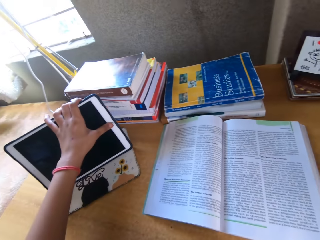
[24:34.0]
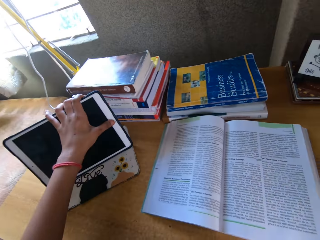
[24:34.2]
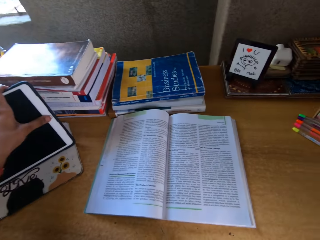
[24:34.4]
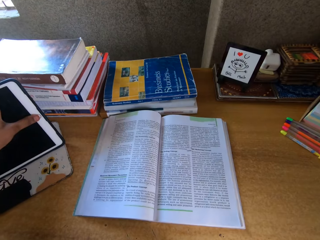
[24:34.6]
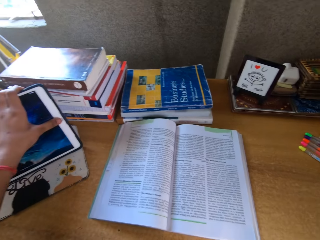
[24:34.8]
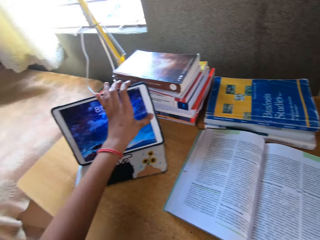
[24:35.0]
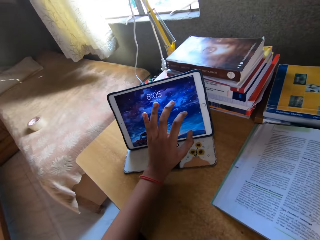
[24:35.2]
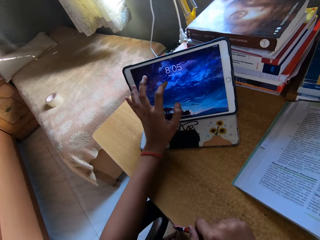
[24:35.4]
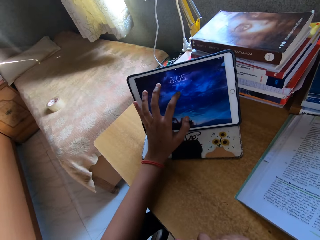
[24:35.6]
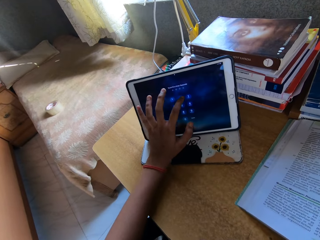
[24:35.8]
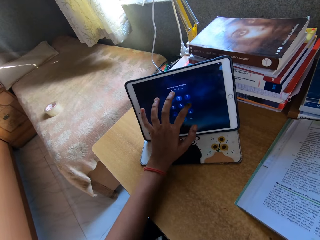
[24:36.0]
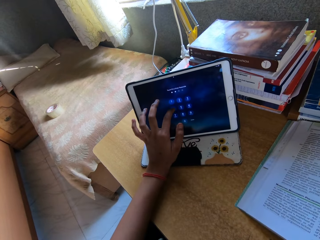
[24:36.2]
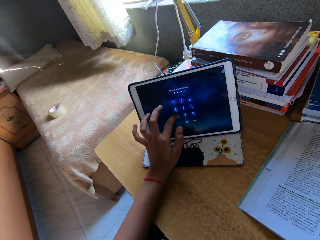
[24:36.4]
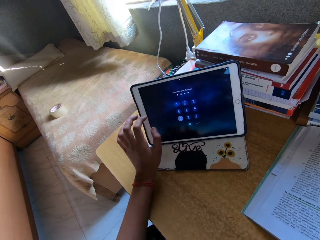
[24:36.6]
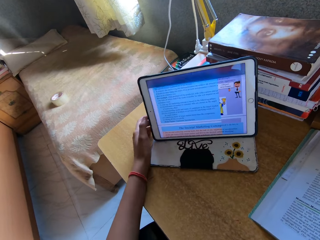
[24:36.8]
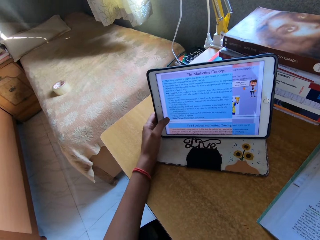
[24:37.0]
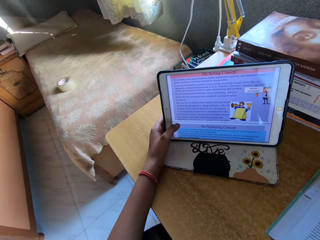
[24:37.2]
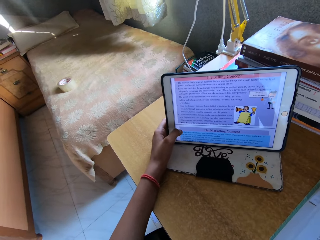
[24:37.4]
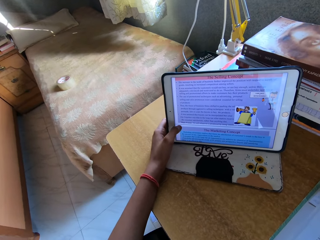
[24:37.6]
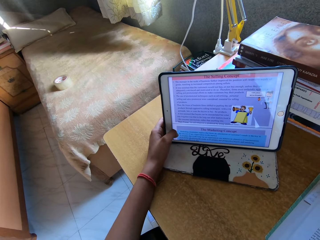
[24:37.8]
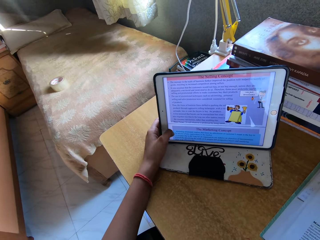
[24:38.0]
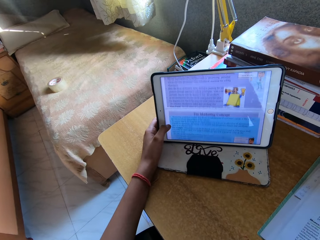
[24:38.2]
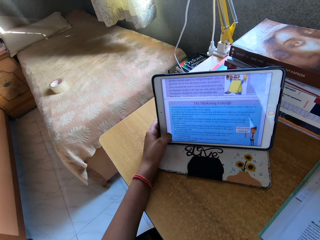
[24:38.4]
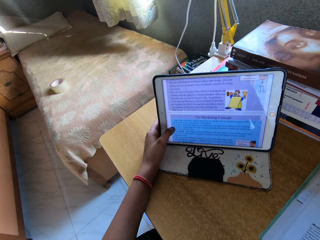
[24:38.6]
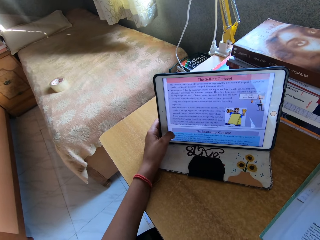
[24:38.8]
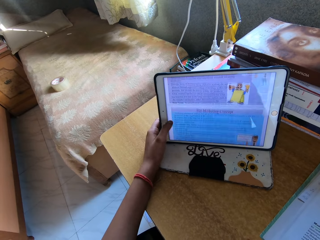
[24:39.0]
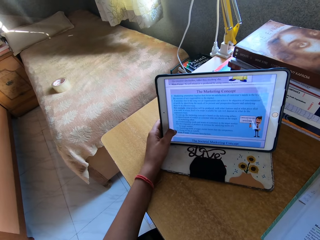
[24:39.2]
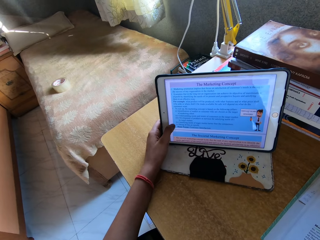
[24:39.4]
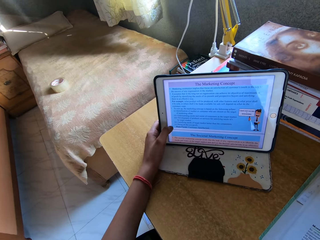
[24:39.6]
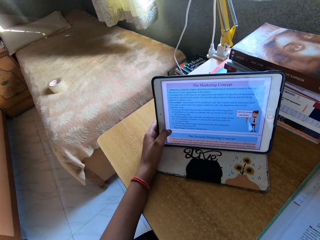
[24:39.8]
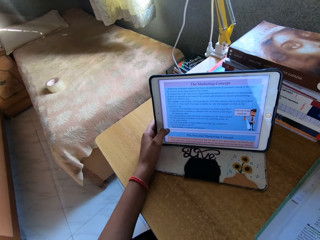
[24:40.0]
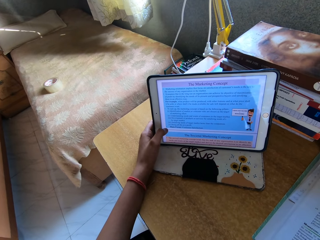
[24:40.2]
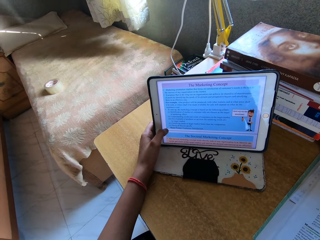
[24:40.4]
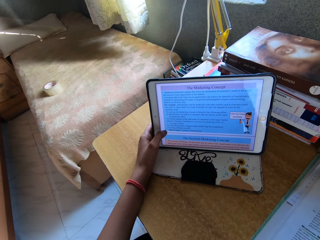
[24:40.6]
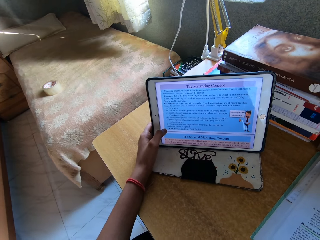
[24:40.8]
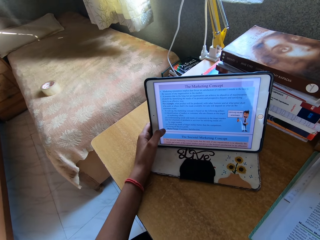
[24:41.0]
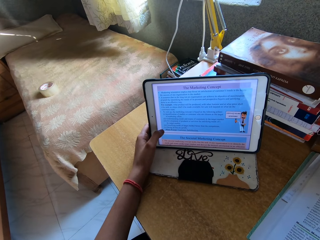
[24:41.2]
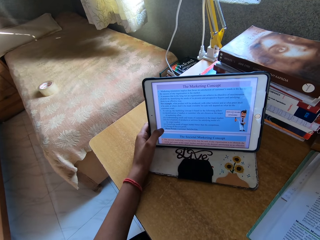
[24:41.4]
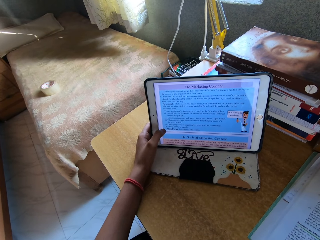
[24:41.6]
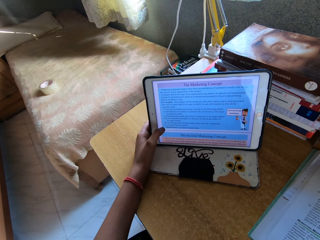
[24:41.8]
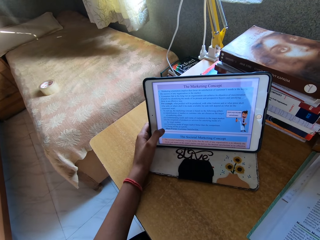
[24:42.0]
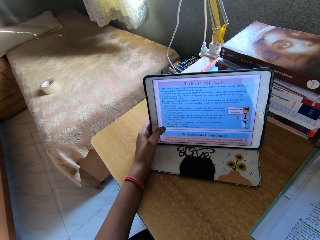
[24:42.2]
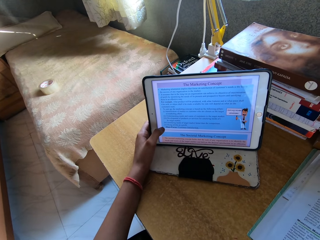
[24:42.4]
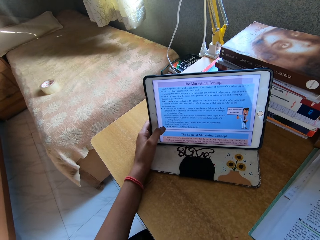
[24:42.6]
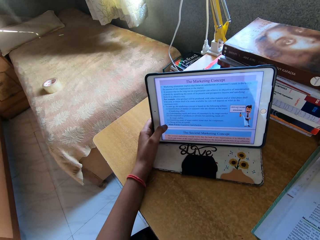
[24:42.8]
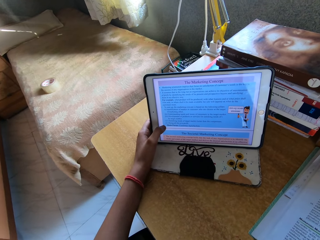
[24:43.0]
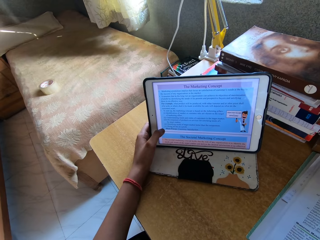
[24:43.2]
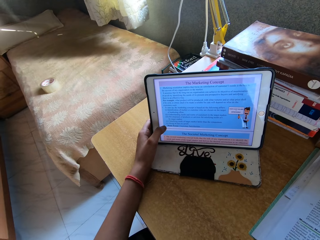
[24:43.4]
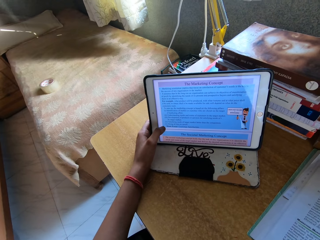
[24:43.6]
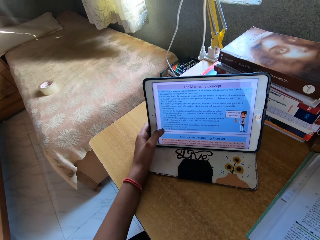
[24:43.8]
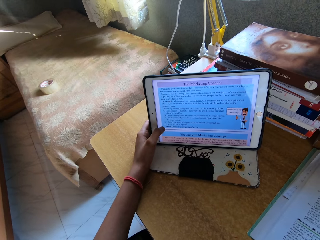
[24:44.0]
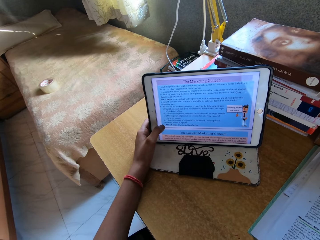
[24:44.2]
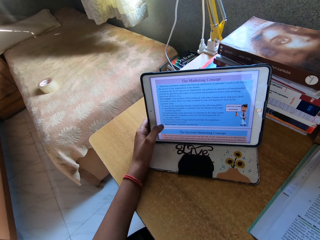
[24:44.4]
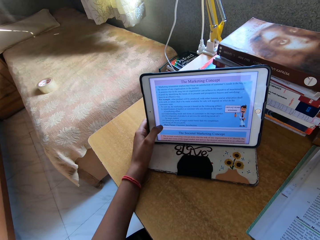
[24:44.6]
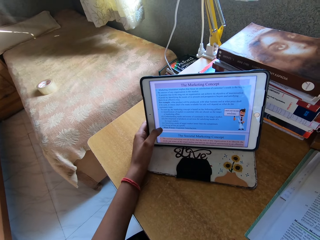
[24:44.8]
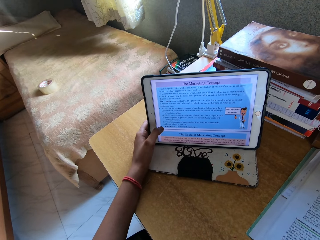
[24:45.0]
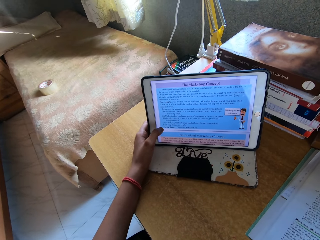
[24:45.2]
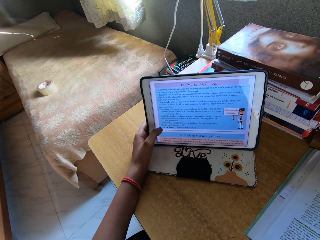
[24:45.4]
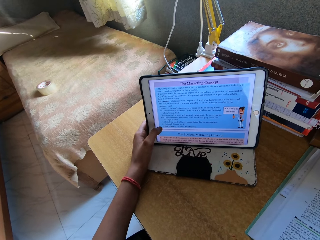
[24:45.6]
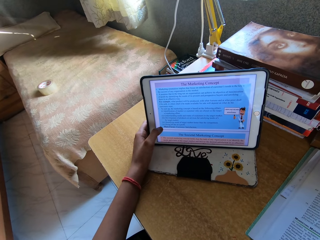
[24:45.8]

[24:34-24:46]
The camera wearer switches the cellphone on. They scroll on the cellphone.

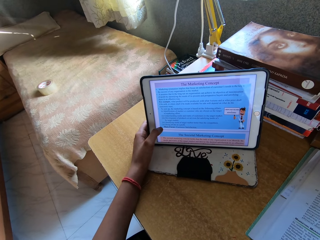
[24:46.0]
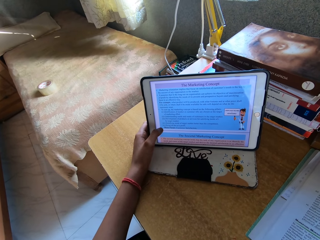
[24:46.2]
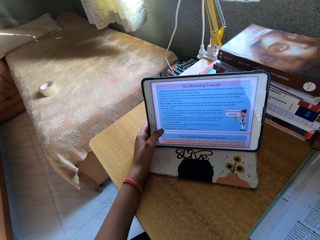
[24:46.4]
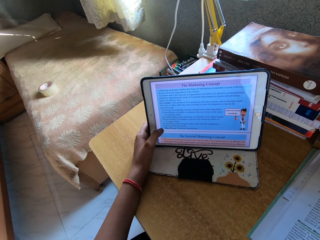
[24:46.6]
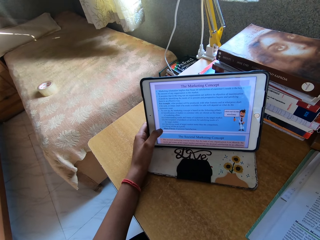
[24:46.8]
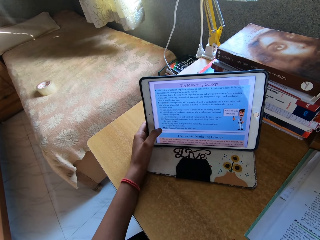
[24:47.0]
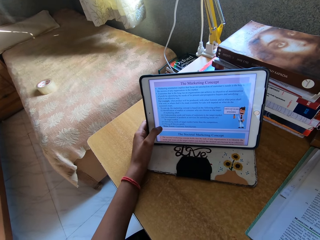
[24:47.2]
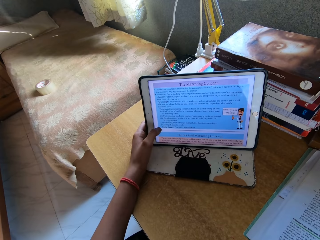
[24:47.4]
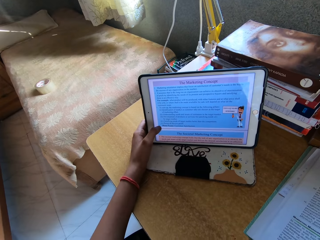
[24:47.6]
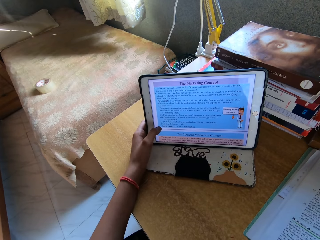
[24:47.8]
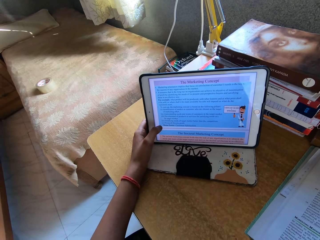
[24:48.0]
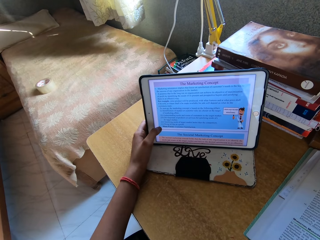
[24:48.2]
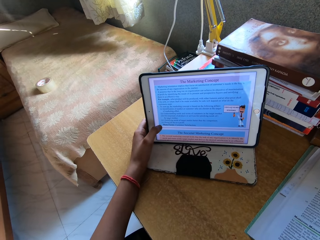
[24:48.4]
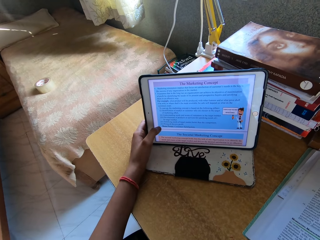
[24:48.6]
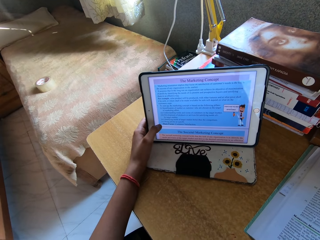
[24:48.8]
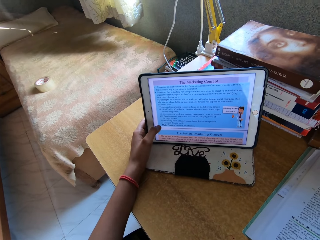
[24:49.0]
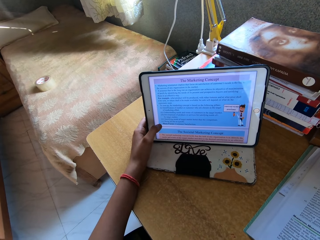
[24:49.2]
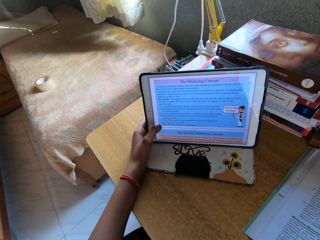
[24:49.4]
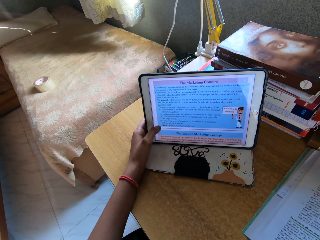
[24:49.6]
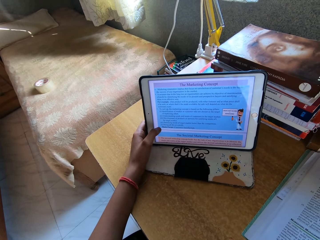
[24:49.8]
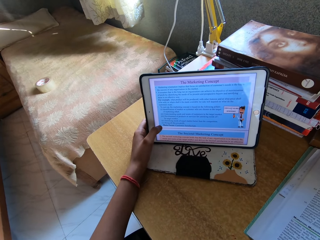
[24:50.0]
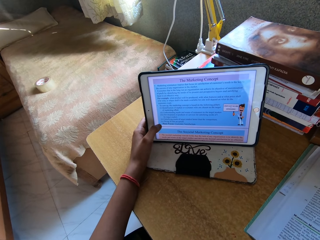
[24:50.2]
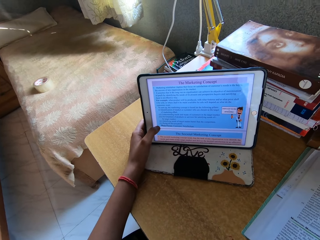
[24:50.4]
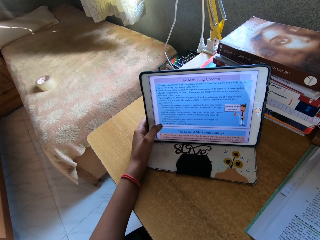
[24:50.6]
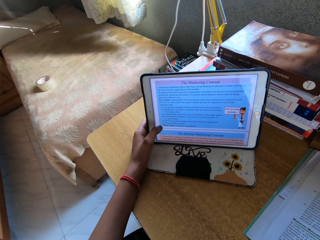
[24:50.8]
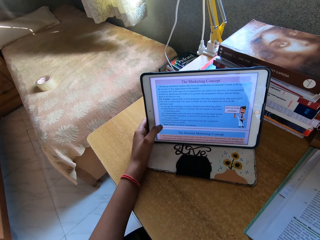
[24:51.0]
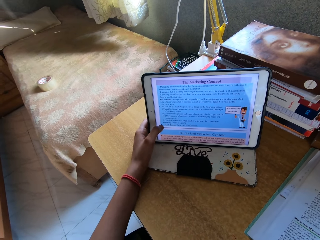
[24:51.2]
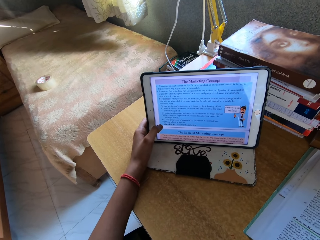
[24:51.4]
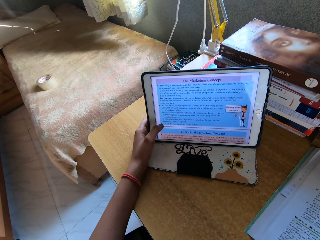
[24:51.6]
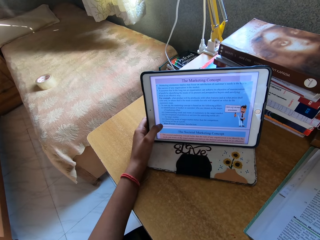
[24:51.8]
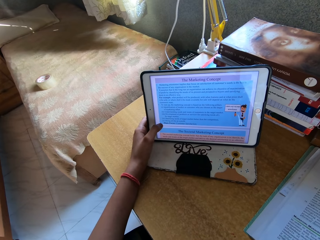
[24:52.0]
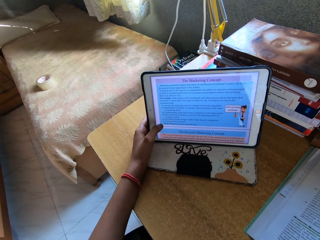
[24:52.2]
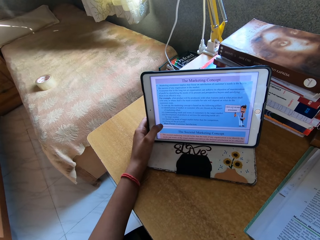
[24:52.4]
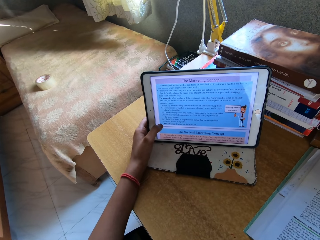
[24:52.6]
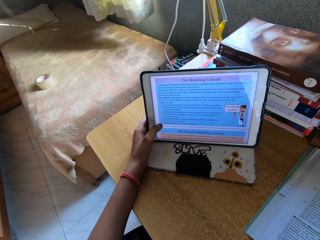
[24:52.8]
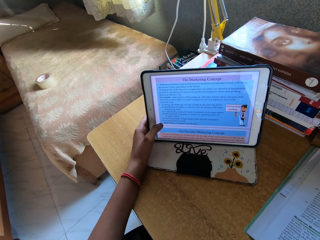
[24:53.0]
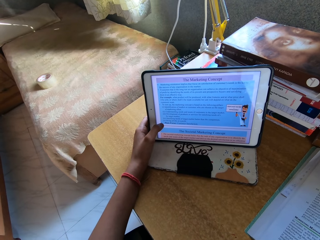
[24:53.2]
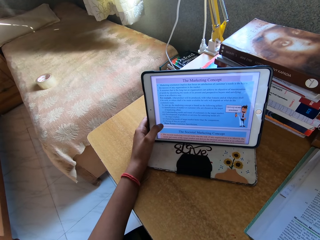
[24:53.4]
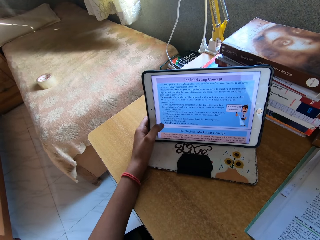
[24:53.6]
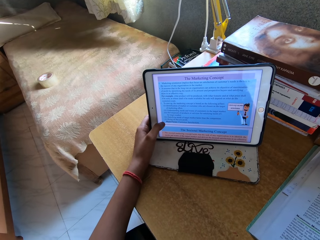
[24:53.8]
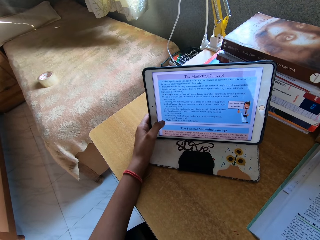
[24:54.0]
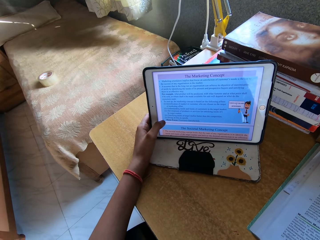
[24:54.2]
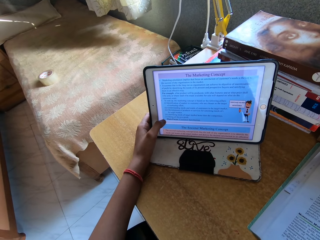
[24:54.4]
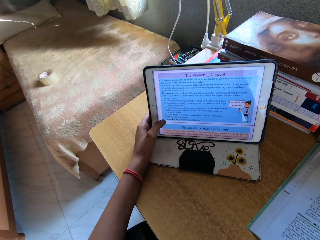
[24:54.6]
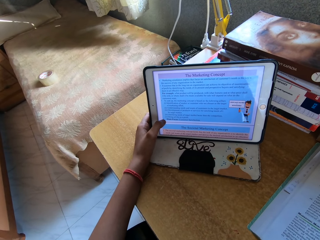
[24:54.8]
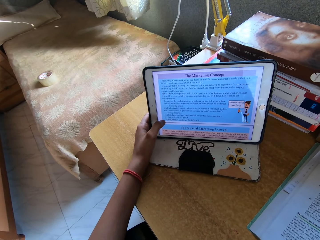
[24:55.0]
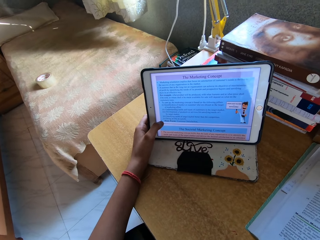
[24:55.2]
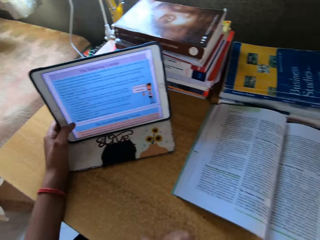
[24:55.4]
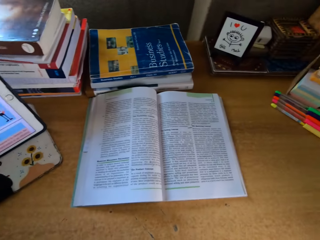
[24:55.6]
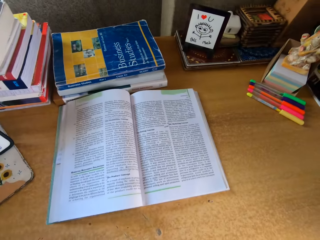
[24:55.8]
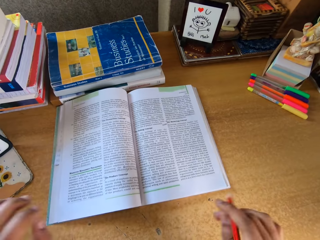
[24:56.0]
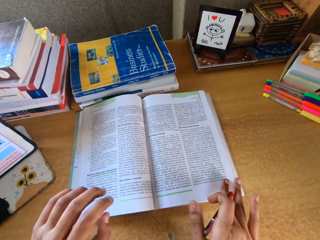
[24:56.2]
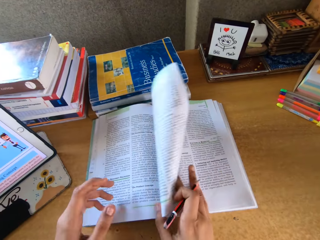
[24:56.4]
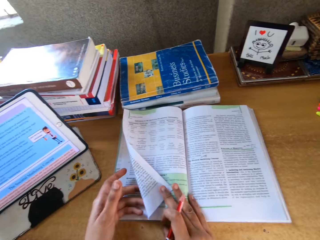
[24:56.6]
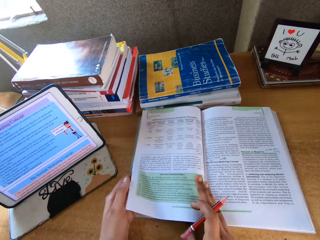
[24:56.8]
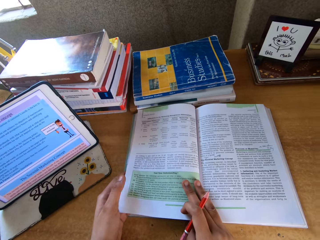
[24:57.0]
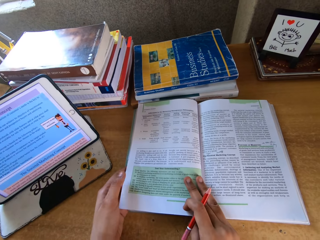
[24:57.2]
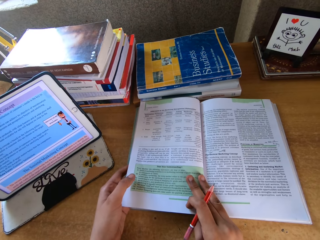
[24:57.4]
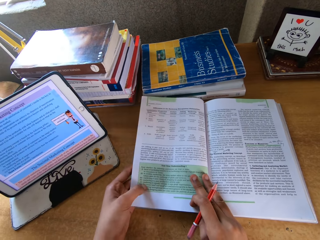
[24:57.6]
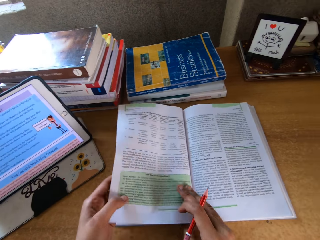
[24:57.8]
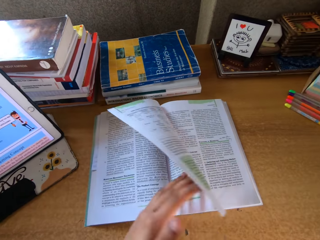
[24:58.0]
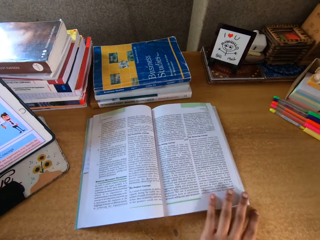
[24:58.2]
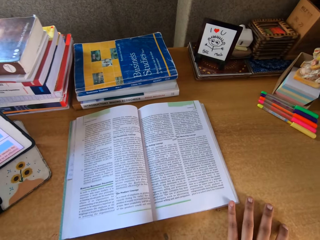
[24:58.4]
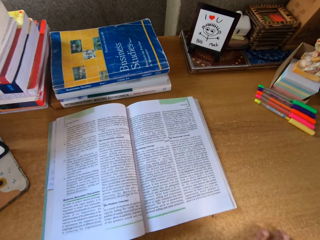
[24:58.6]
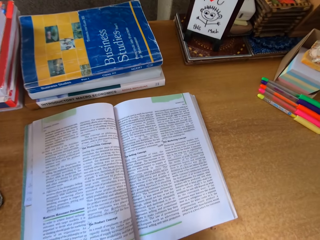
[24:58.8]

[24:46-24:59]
The camera wearer stares at the cellphone. They open the book on top of the table.
